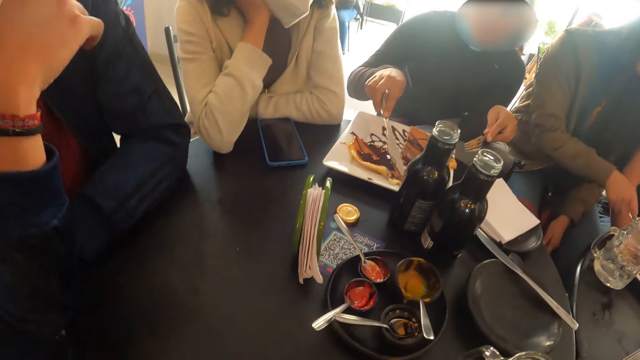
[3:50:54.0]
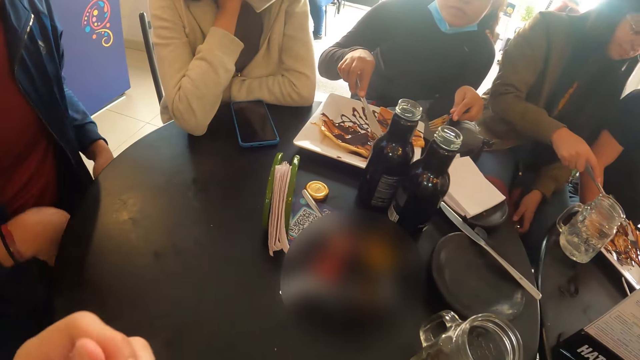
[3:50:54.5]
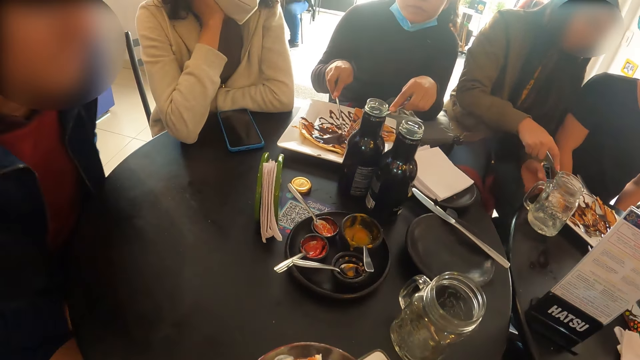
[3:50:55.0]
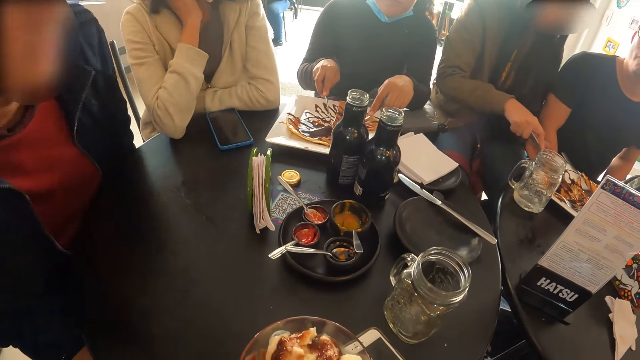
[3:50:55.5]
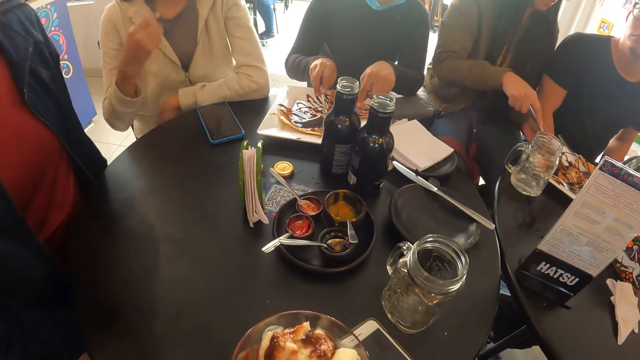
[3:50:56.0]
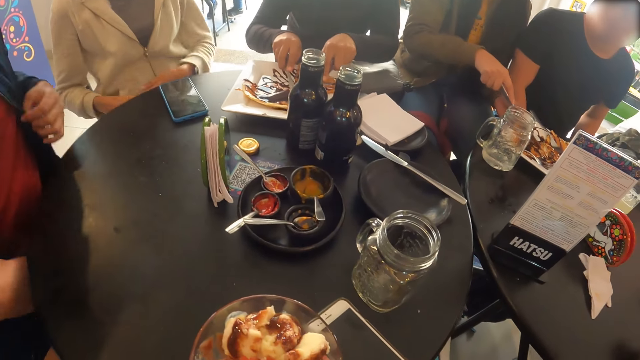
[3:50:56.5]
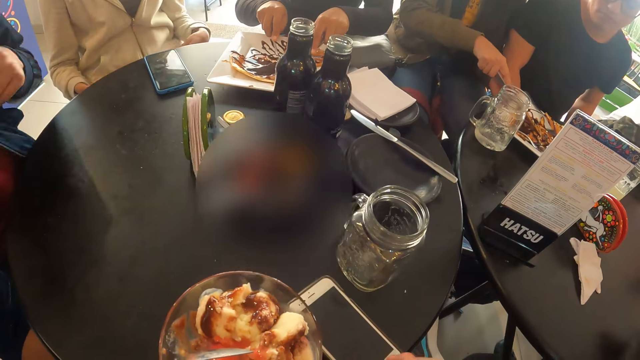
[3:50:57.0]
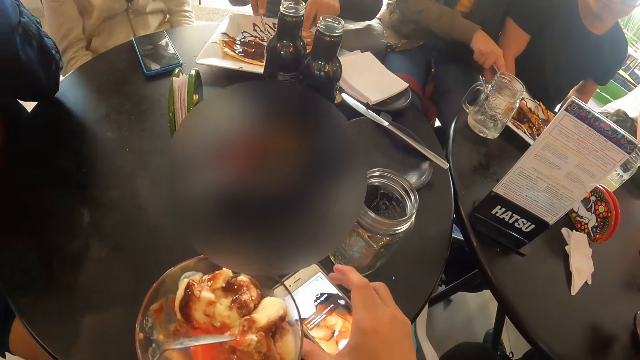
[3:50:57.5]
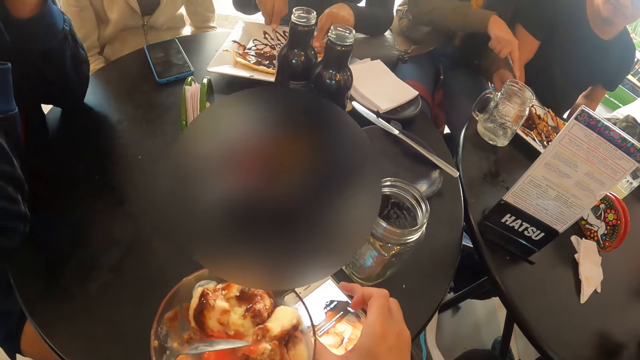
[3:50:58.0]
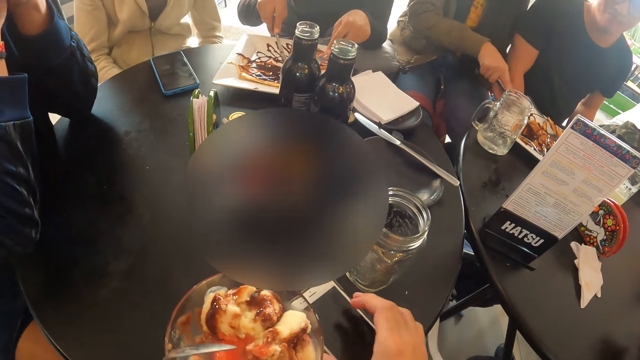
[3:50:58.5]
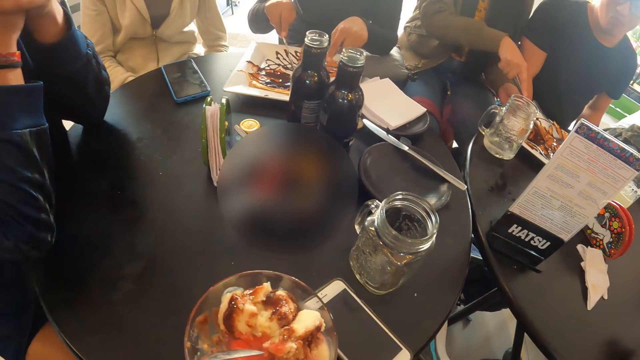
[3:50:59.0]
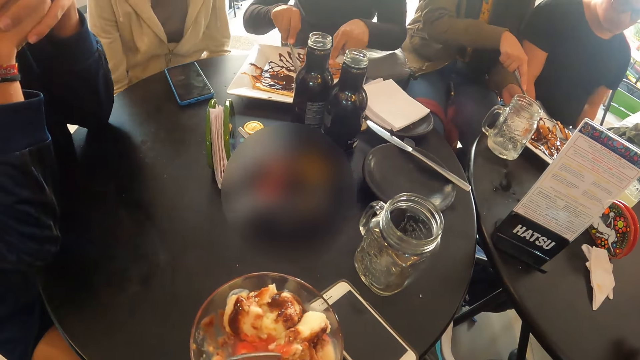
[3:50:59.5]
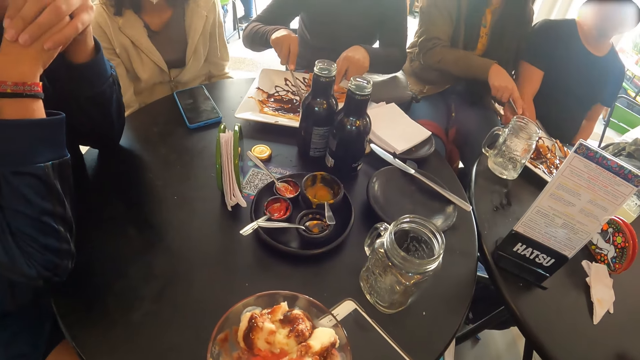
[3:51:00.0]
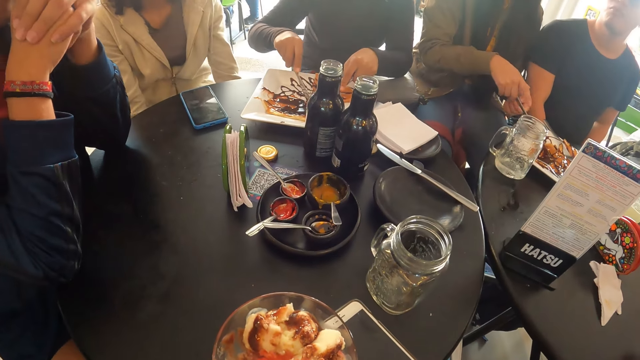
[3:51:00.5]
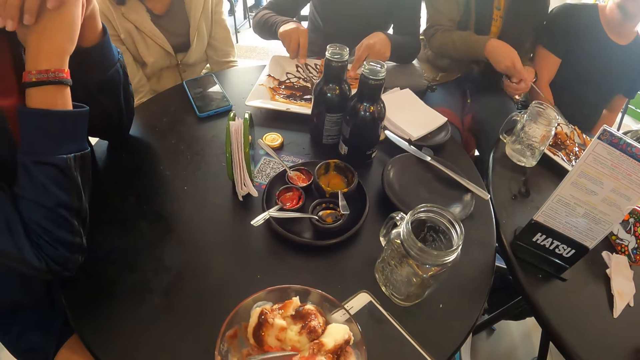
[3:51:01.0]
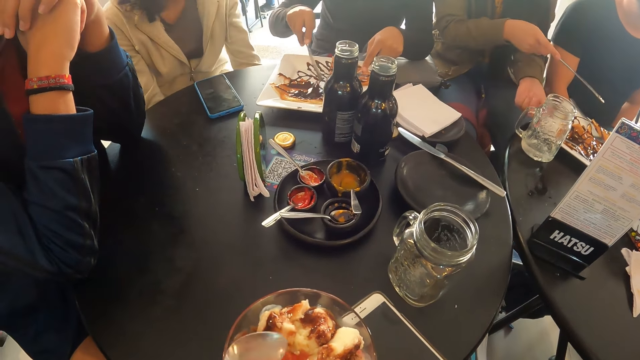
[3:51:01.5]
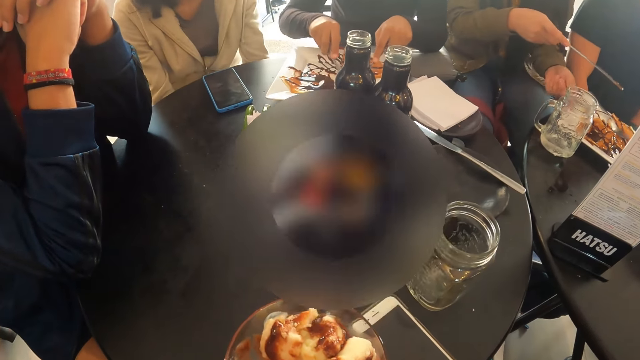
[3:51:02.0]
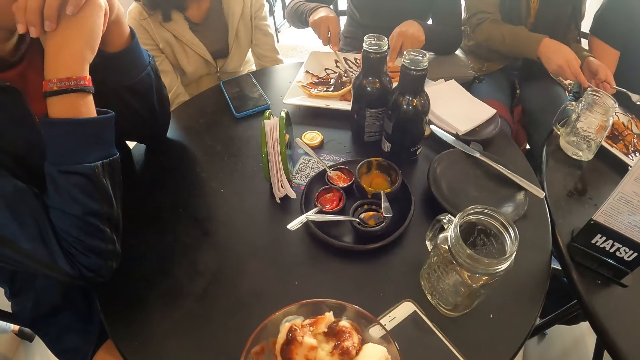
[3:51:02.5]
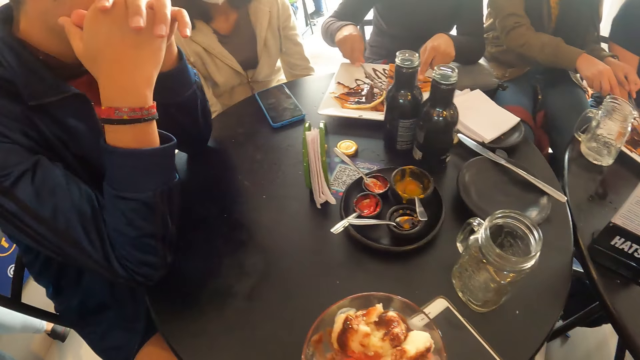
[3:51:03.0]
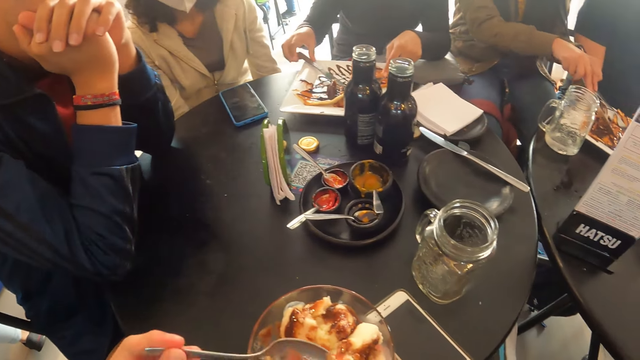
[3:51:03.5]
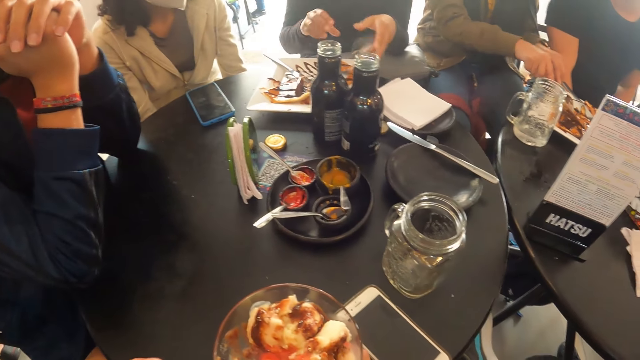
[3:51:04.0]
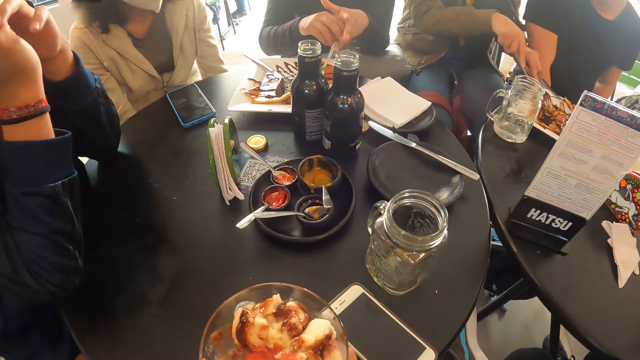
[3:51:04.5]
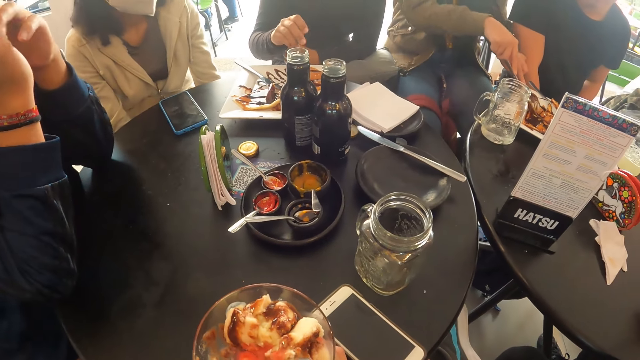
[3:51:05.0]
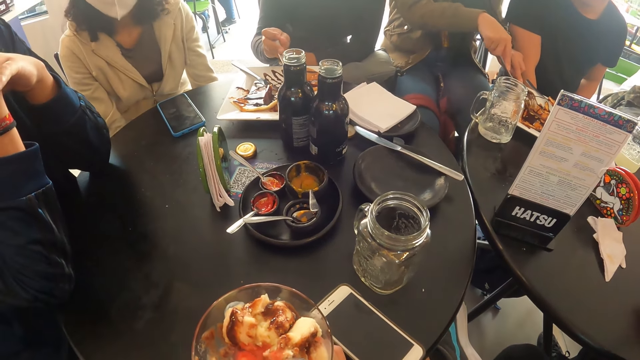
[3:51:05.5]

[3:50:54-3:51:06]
The camera wearer puts something into the mouth. A guy withdraws his hands from the table. A girl removes her hands from the table. The guy adjusts his shirt with both hands. The camera wearer taps his phone on the table with his right hand. He scoops something with a spoon. The girl interacts with another girl. The camera wearer scoops something with the spoon. The guy interacts with the first girl and the other girl.

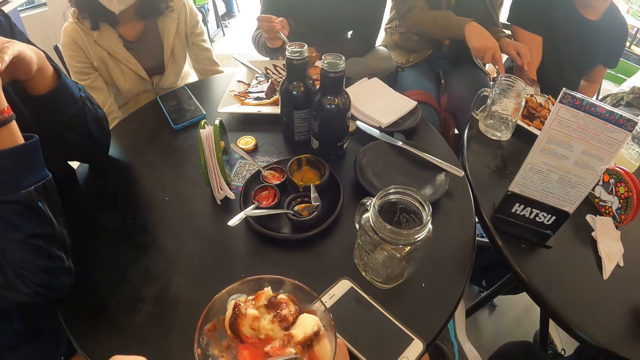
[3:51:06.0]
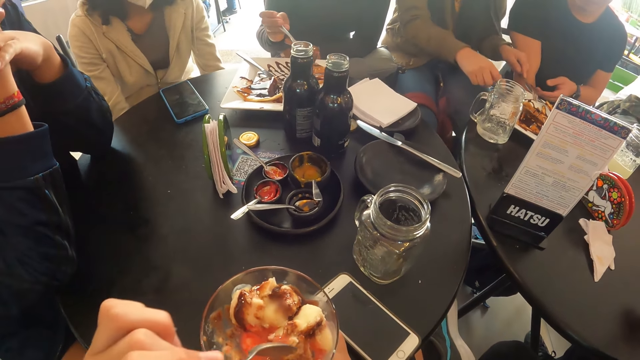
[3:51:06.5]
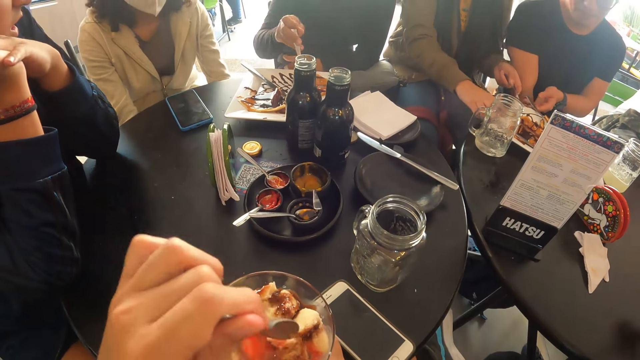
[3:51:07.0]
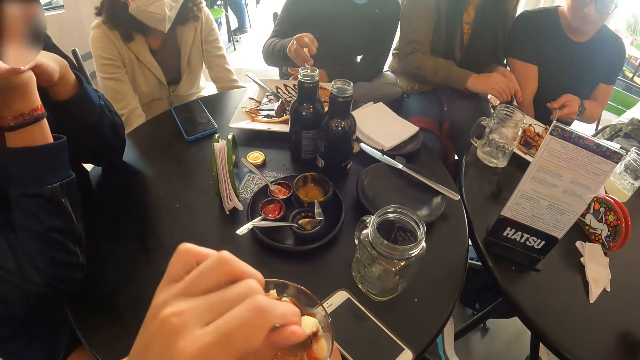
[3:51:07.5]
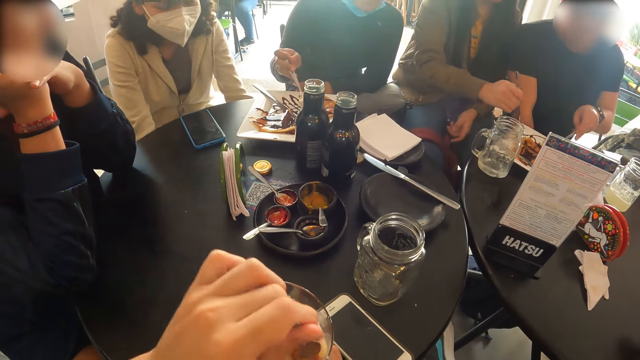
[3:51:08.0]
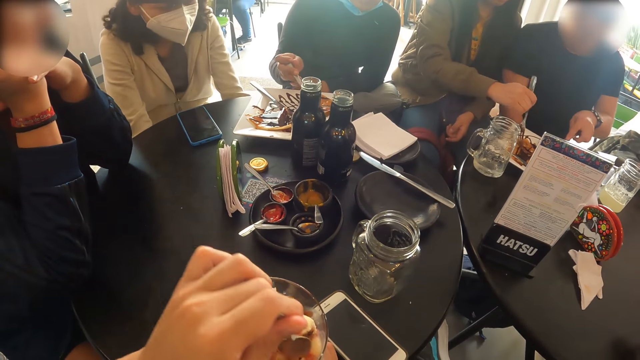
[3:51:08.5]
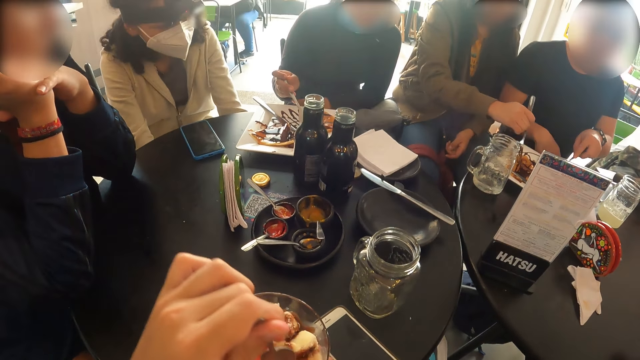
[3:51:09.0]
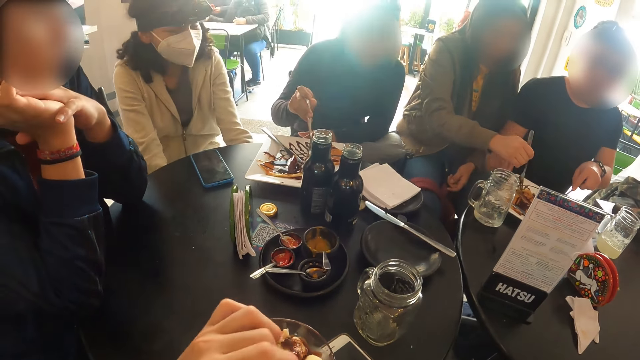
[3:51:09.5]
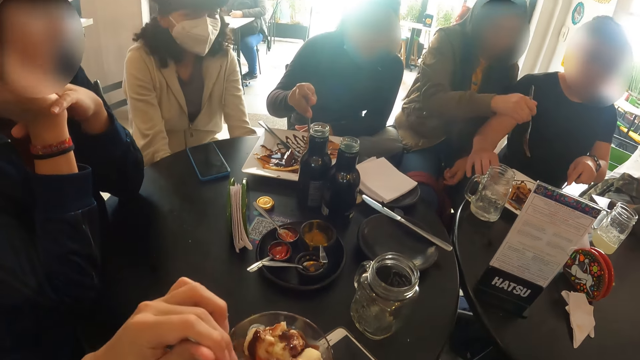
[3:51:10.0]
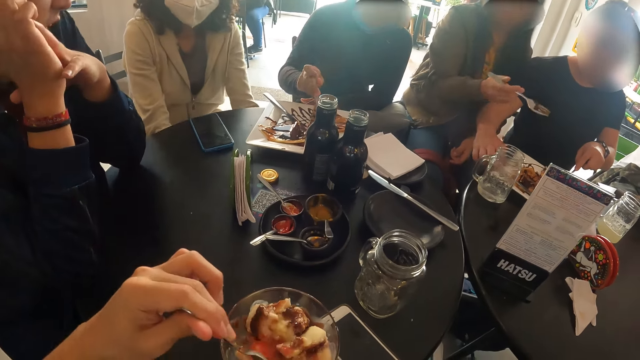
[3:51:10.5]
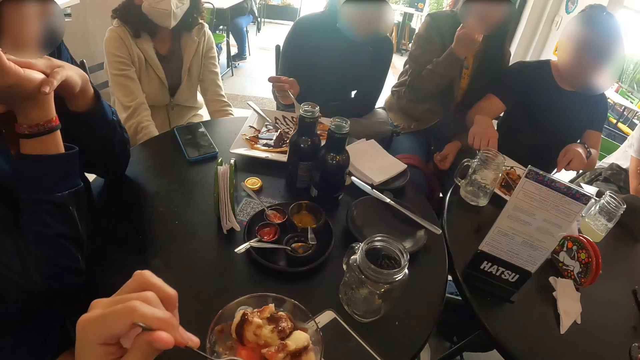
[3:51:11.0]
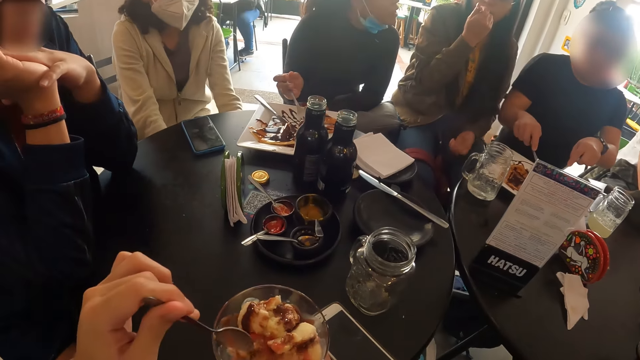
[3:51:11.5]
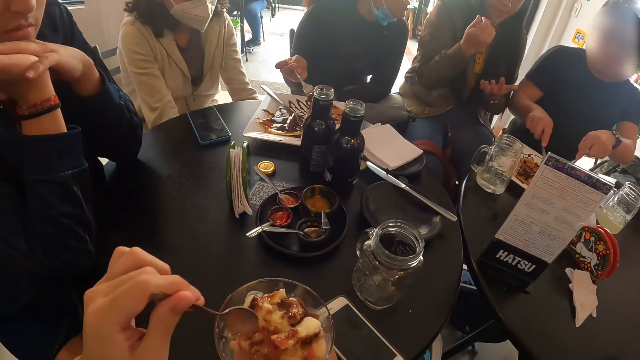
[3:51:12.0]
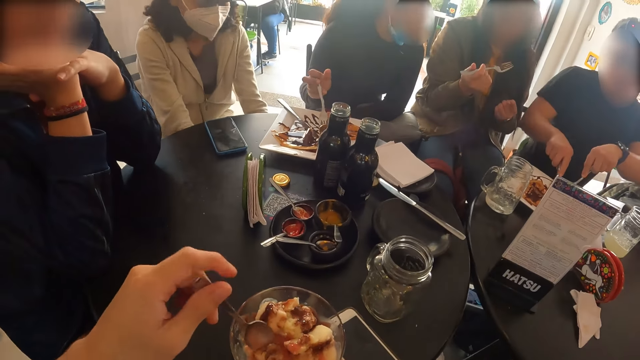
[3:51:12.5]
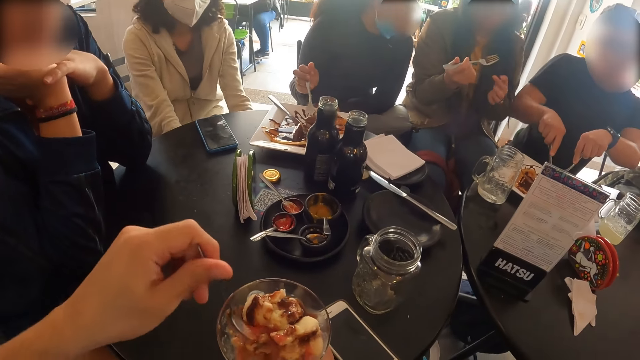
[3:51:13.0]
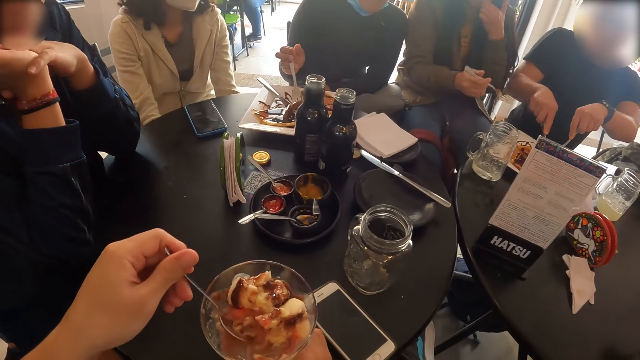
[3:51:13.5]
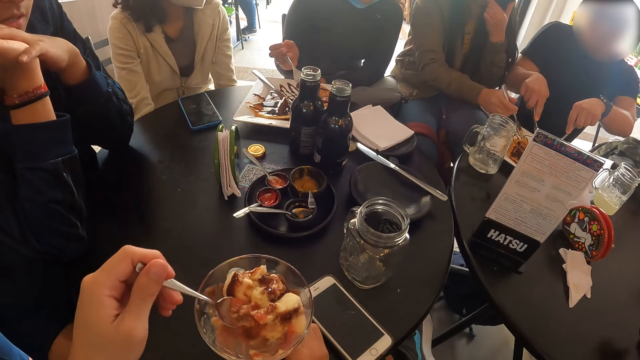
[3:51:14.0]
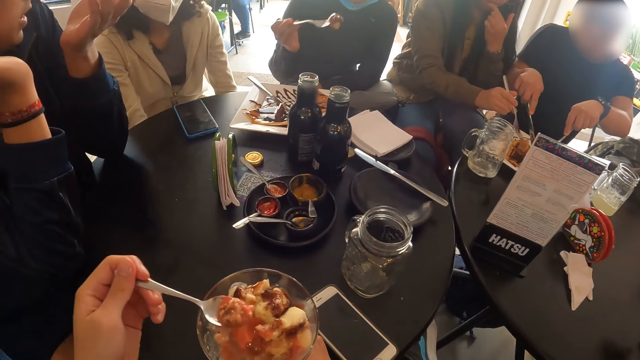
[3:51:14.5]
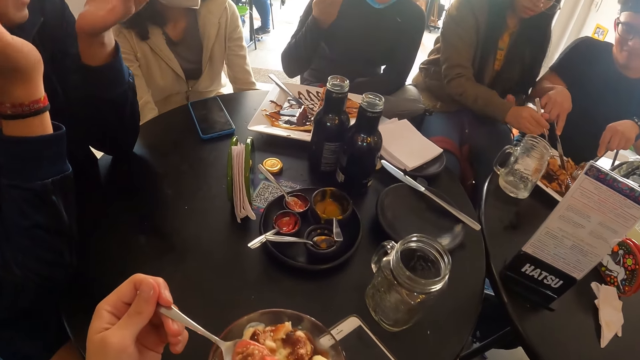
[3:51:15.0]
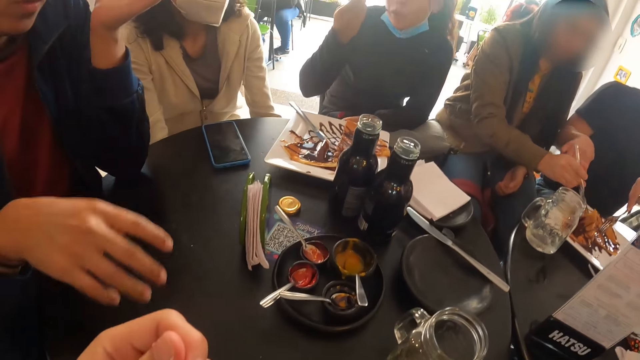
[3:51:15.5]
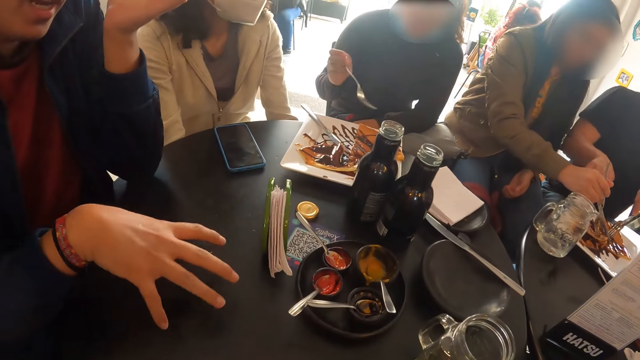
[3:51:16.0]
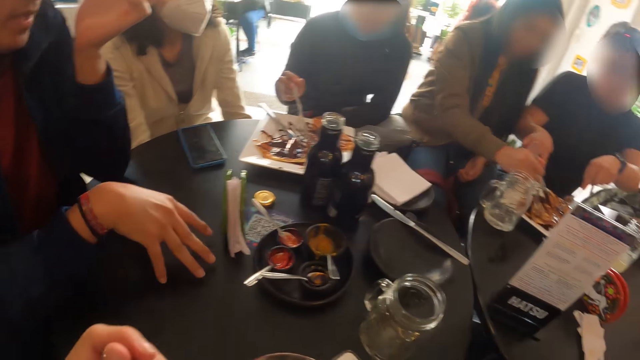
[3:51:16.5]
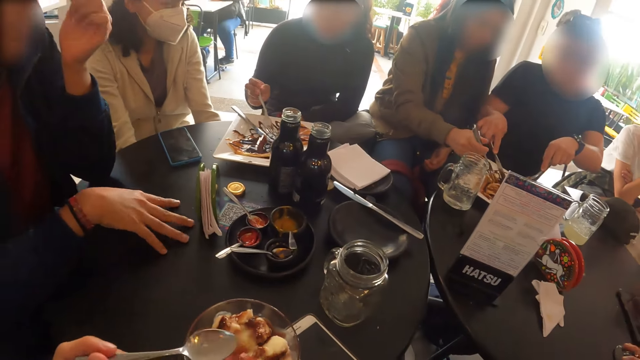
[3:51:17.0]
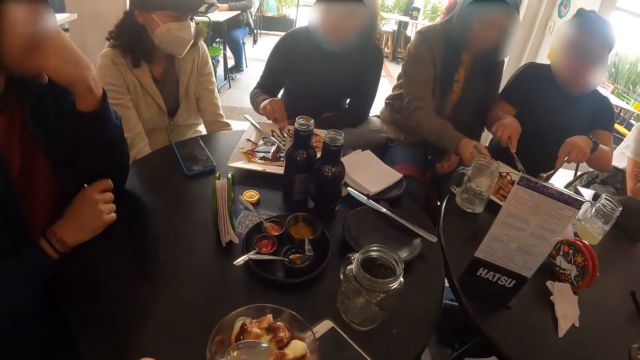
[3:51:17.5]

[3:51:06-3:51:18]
The camera wearer smashes the food with the spoon. A girl interacts with another girl. A guy places his right hand on the table. The camera wearer scoops something with the spoon. They put something into the mouth. A lady gestures out.
